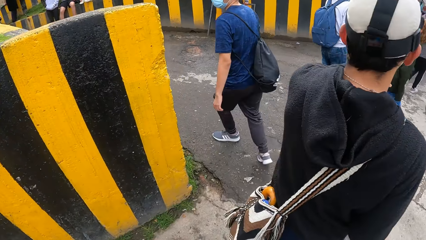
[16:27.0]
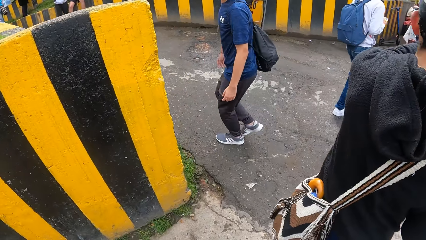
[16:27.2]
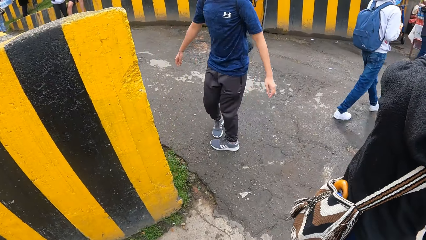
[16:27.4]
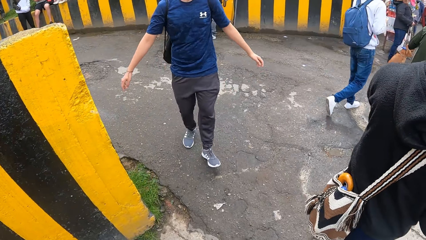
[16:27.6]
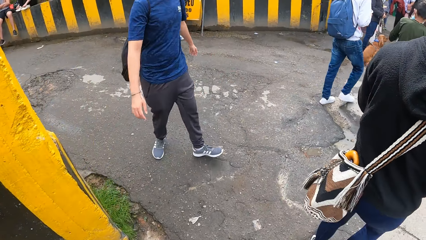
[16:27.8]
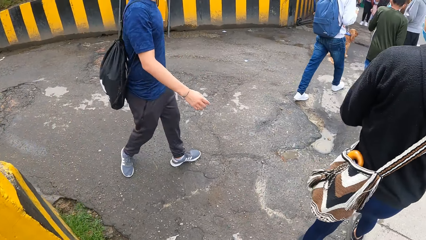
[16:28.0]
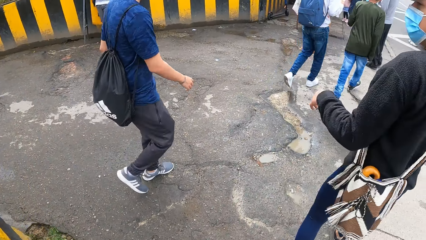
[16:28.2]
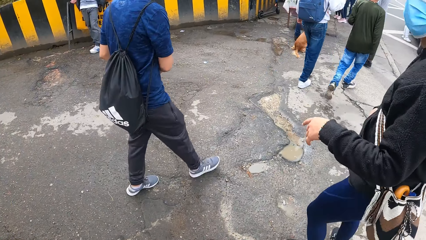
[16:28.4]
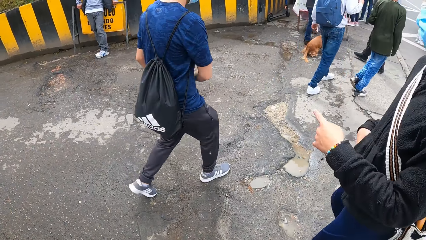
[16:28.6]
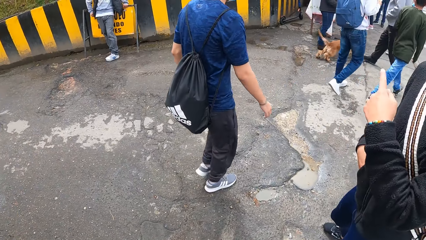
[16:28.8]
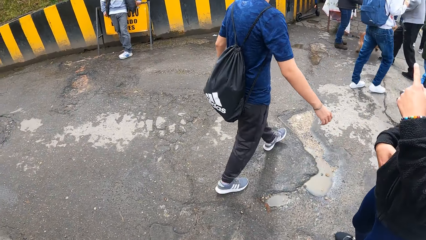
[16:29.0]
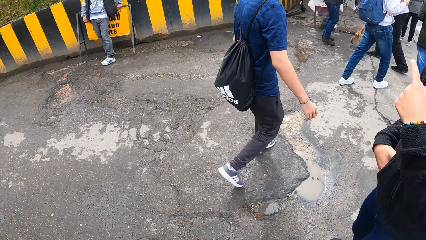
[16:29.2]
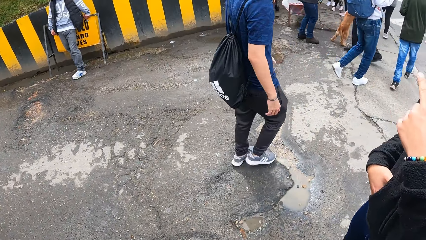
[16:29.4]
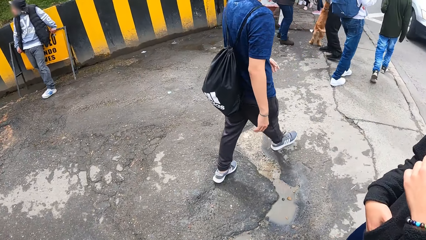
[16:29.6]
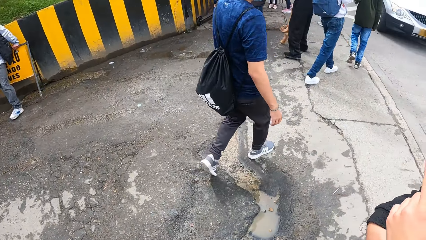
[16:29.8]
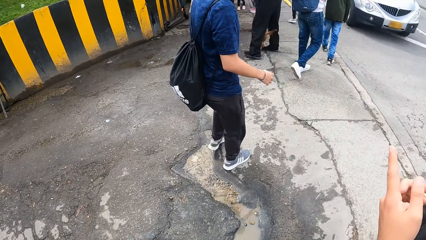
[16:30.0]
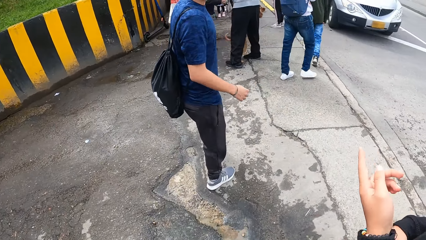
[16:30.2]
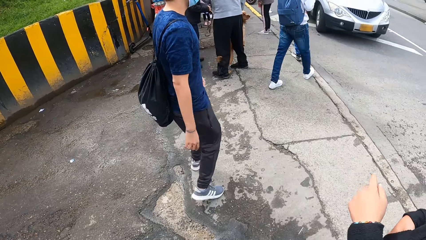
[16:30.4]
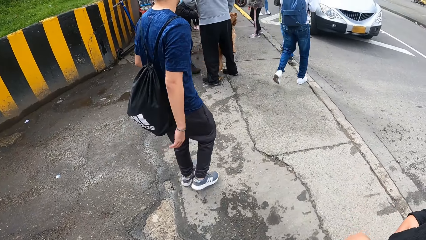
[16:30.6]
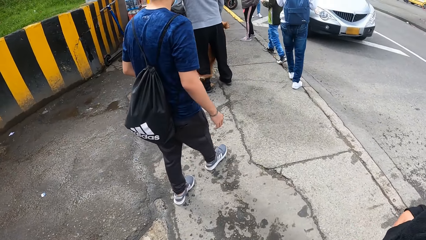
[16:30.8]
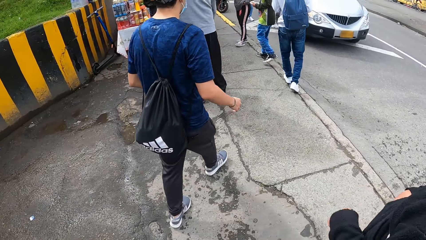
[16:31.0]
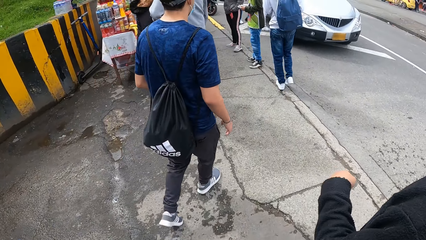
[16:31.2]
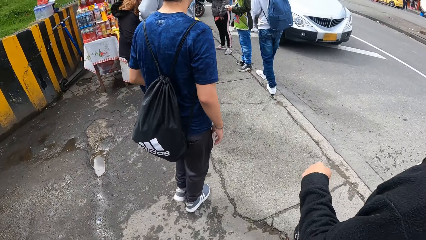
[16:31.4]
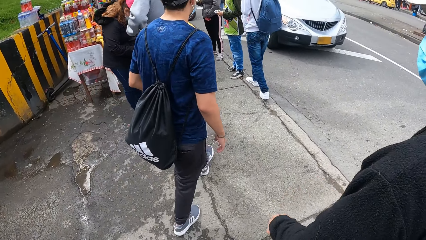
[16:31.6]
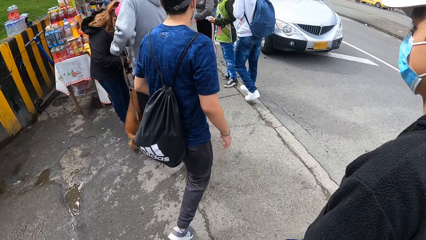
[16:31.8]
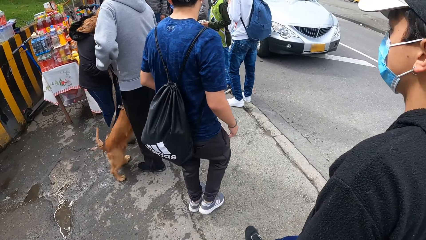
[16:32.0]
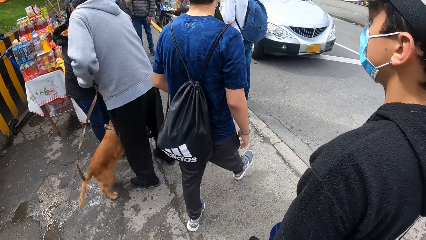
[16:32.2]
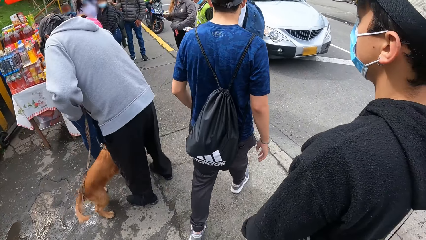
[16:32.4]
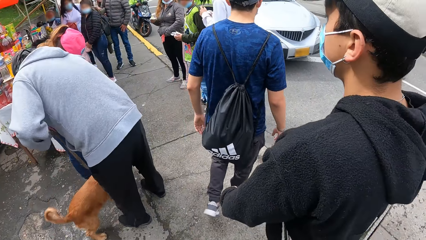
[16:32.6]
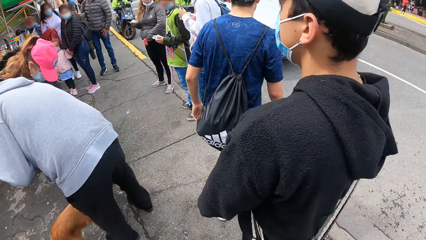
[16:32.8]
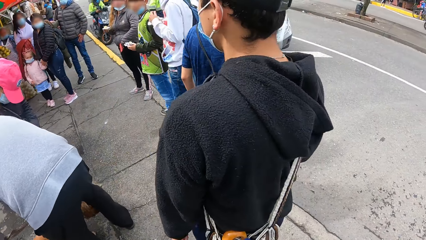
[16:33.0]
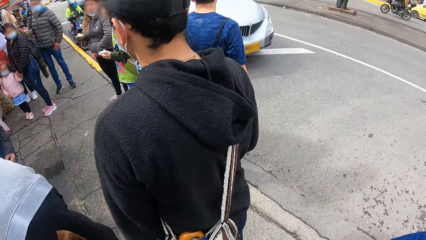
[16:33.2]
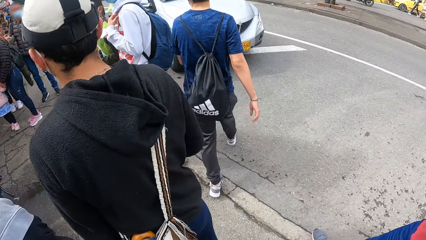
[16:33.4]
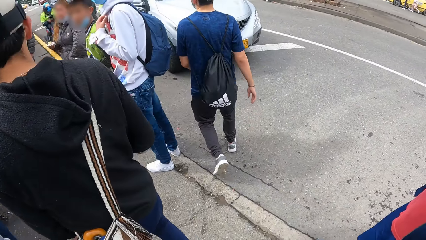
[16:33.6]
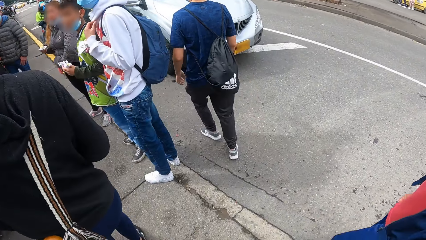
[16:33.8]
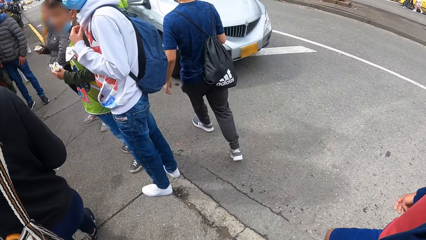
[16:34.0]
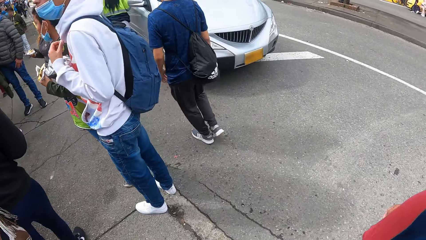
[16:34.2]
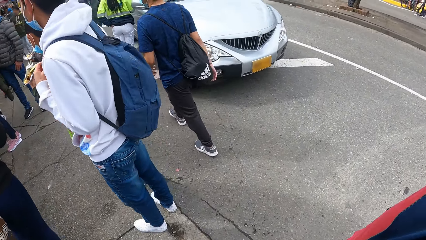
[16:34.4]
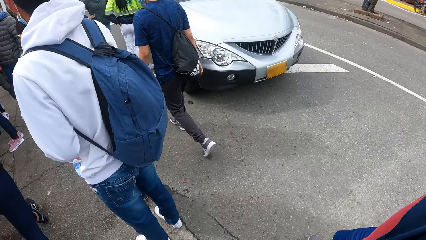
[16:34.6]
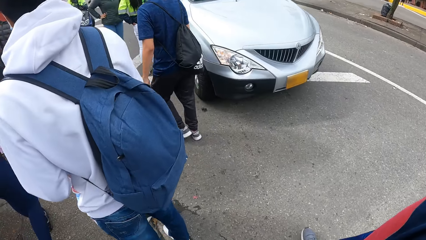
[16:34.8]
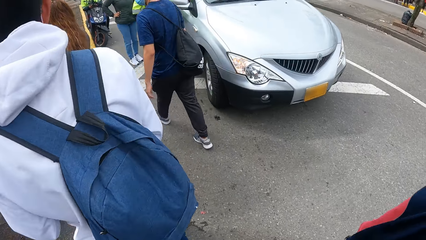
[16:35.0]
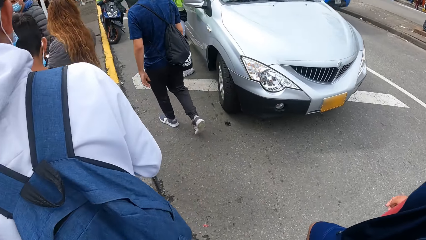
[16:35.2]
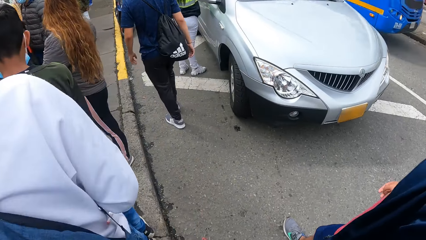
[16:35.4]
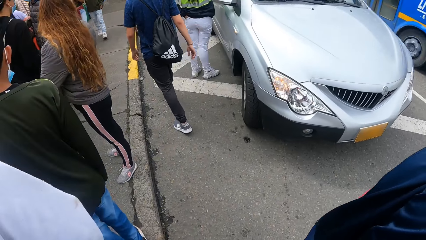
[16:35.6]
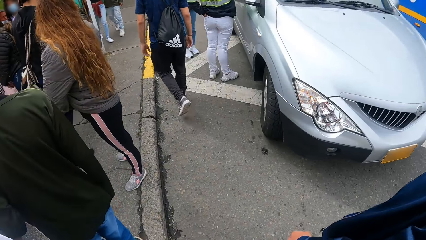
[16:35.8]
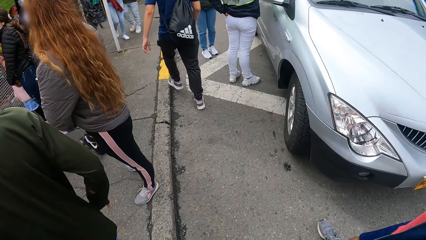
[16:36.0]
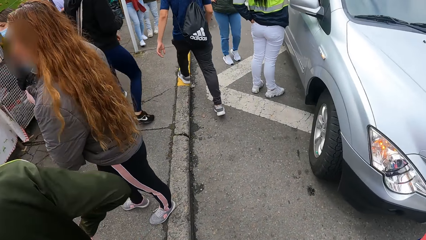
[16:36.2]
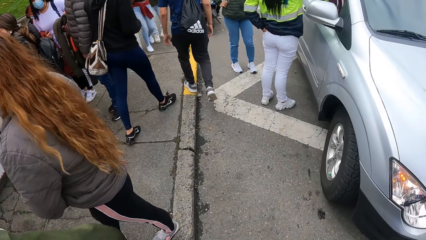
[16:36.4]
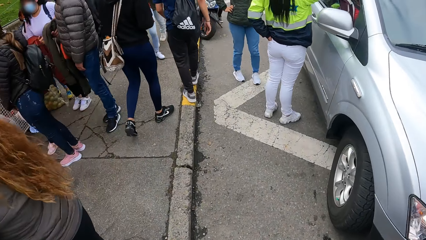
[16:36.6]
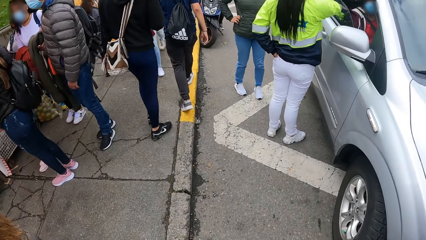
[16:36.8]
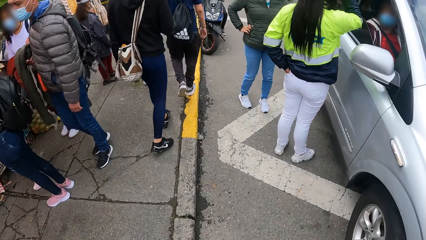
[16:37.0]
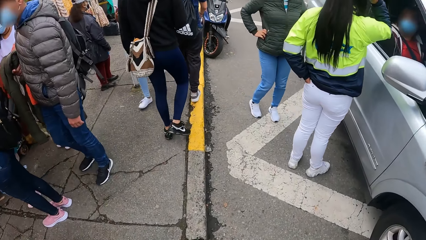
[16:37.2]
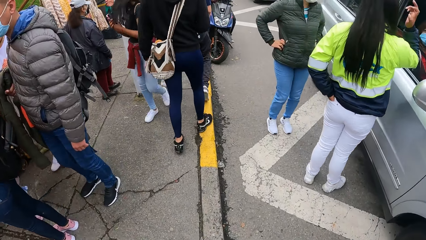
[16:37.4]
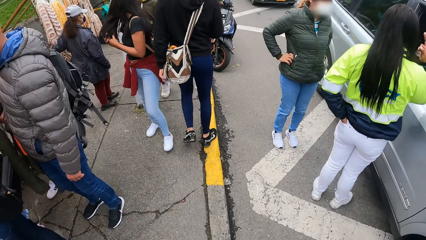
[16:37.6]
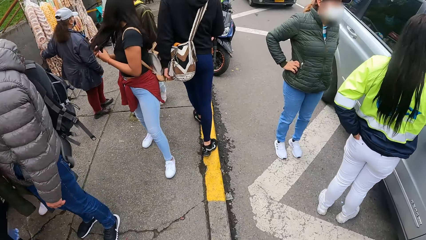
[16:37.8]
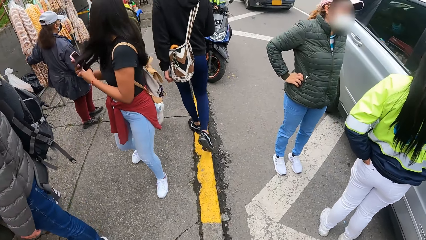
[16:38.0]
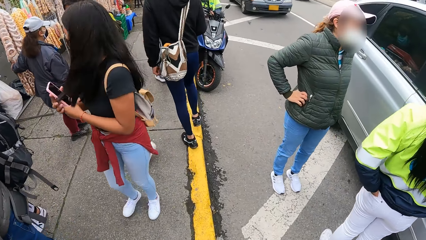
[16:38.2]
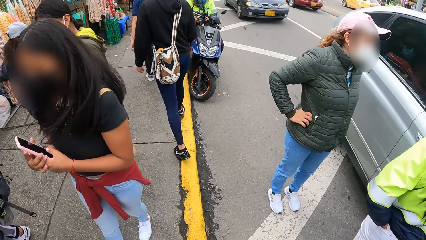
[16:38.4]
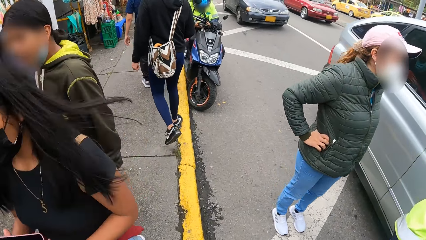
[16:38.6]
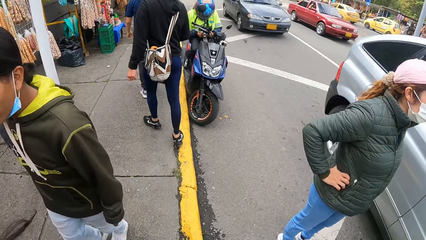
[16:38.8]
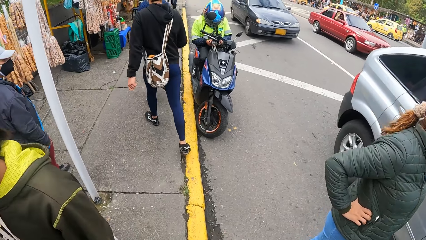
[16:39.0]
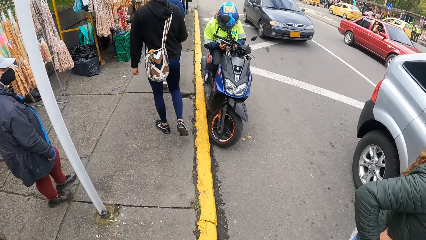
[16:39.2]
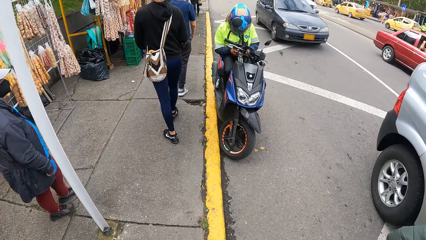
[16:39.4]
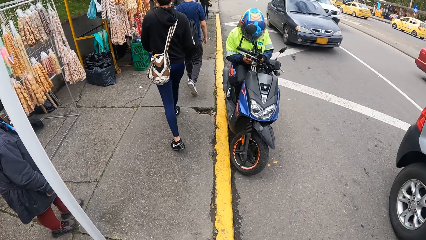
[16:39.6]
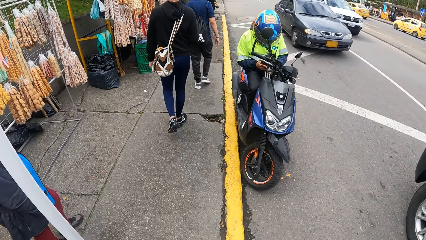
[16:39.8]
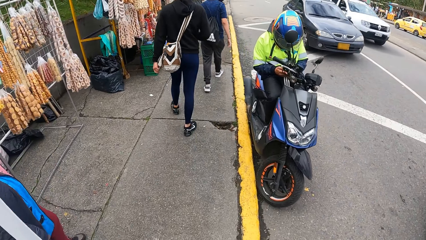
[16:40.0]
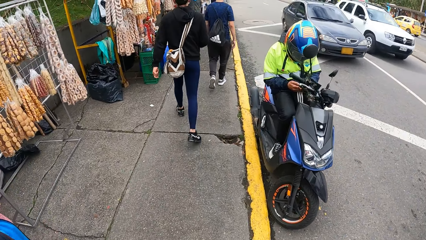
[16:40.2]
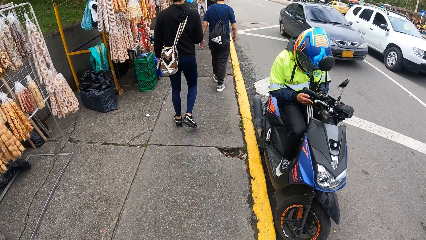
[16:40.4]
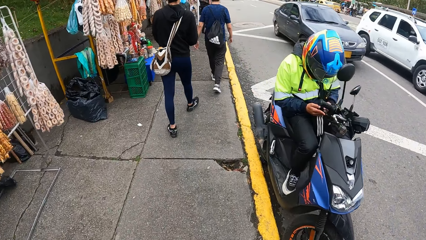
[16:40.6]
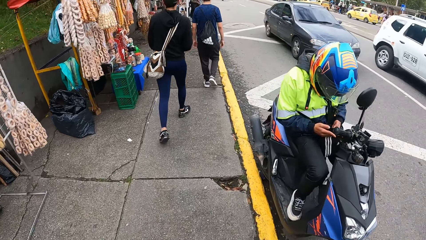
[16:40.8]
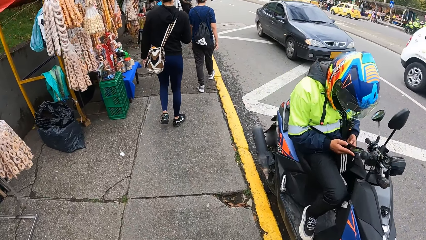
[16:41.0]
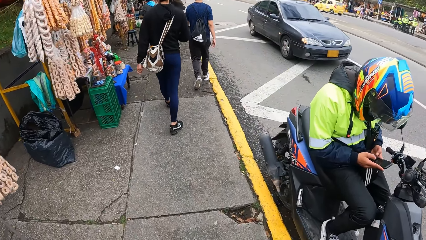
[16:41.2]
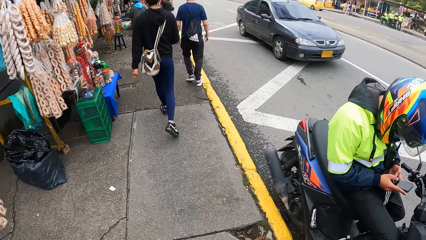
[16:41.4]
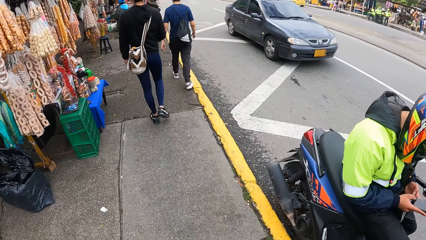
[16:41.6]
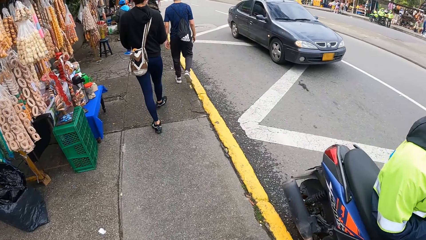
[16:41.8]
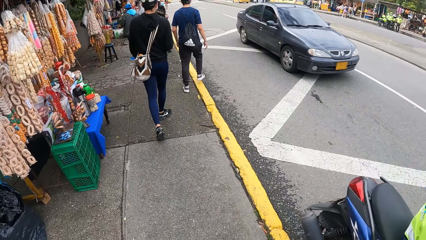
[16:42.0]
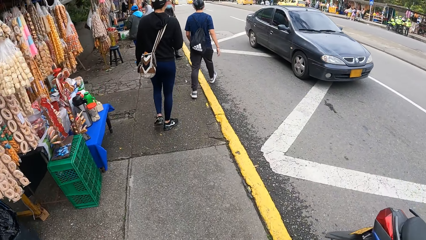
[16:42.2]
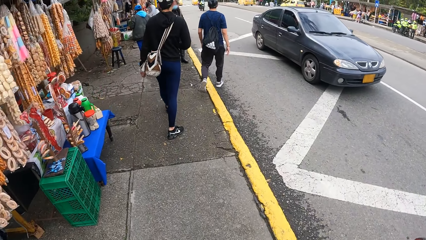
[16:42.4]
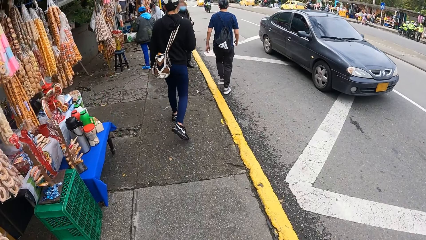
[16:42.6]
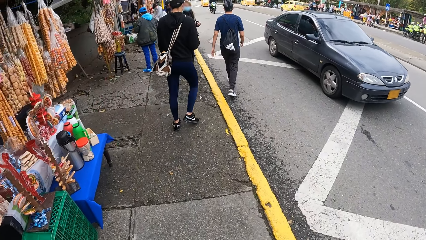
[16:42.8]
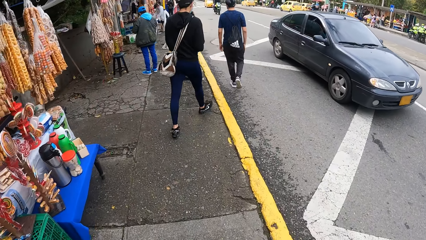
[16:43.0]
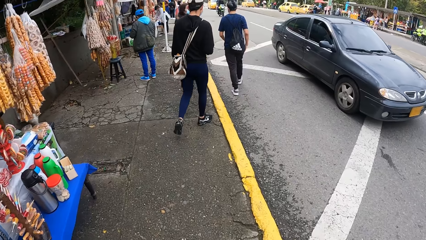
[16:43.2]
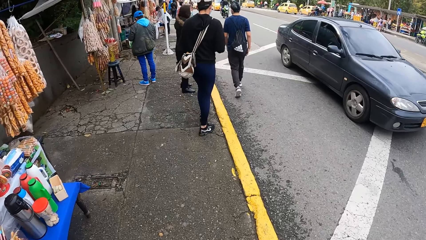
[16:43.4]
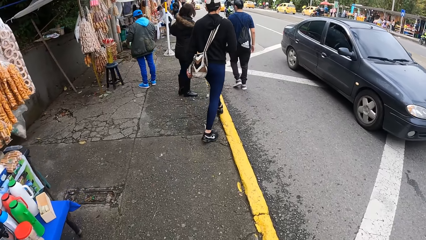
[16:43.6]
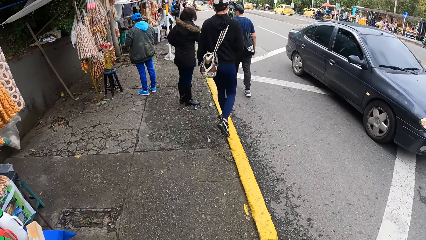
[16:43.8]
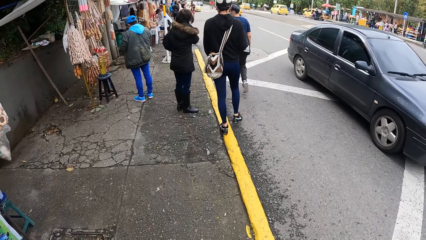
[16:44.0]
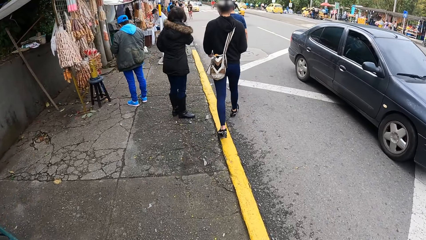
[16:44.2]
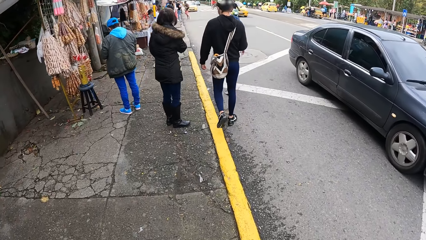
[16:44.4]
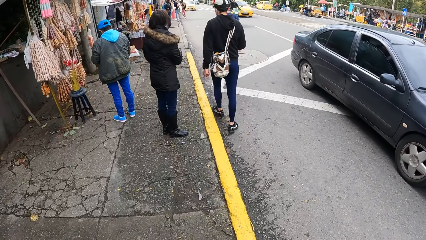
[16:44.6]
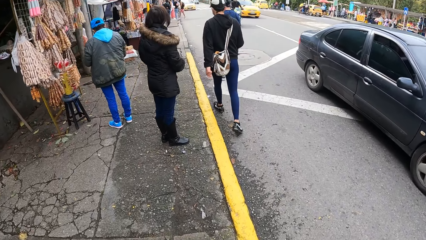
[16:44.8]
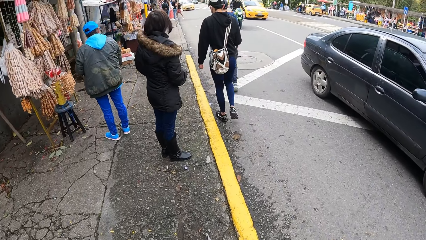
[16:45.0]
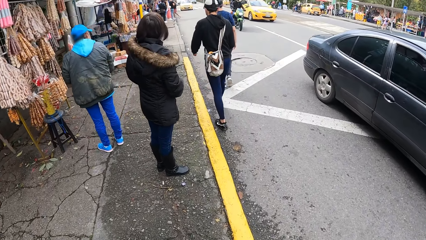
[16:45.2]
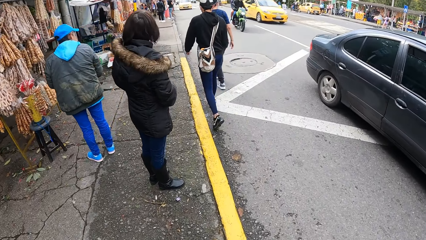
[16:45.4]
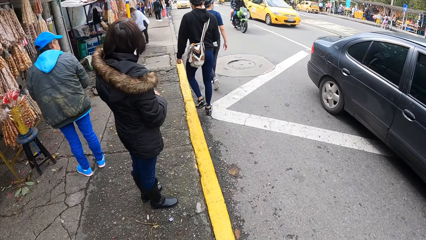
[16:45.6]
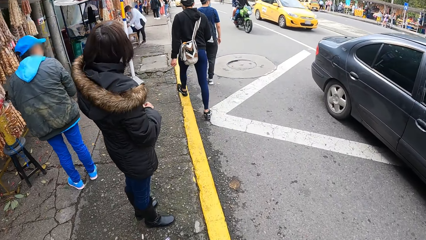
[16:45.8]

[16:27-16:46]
The man interacts with the camera wearer and another man.
